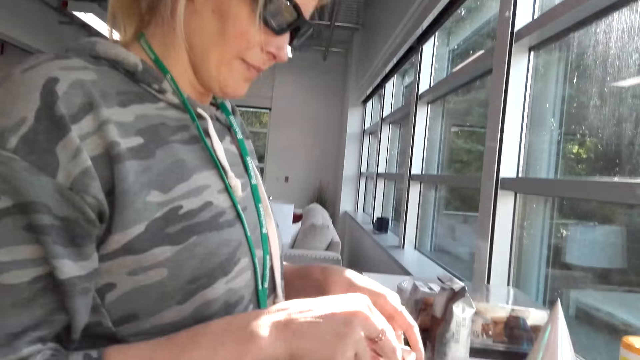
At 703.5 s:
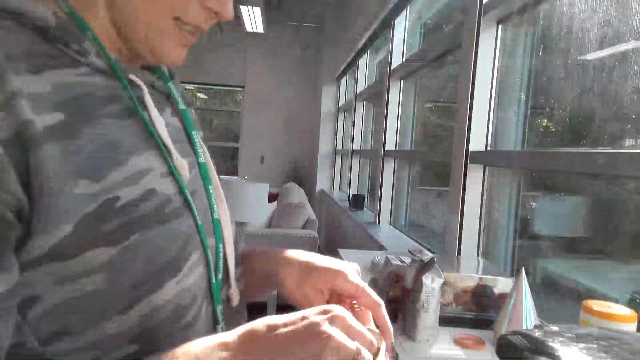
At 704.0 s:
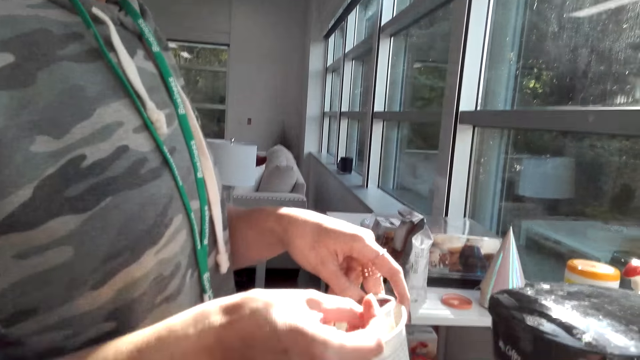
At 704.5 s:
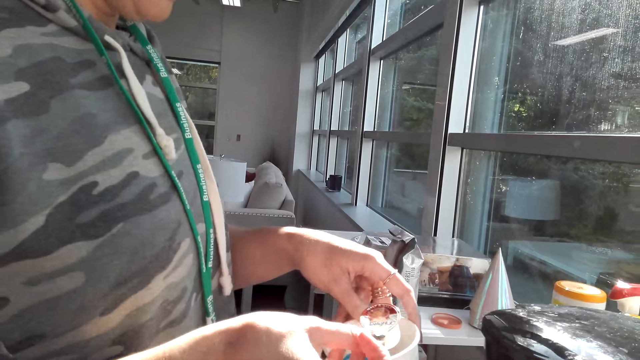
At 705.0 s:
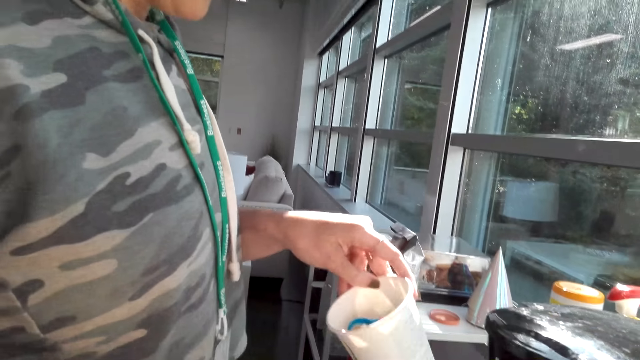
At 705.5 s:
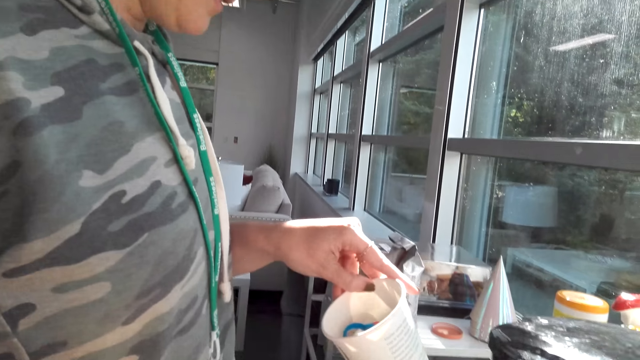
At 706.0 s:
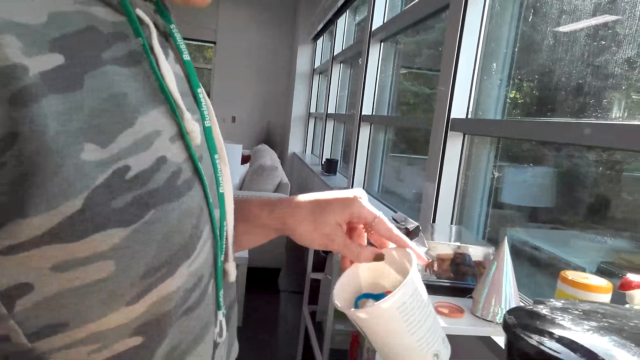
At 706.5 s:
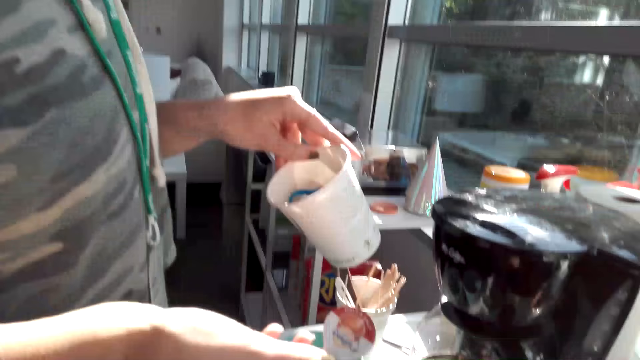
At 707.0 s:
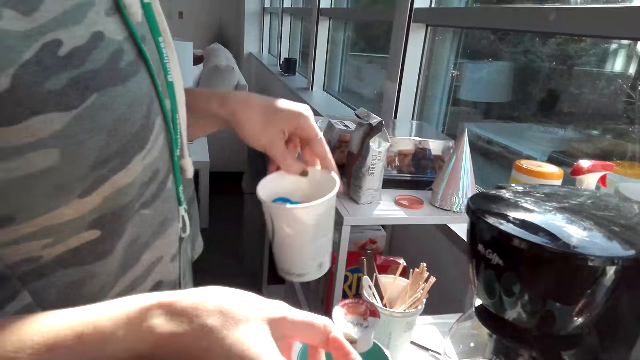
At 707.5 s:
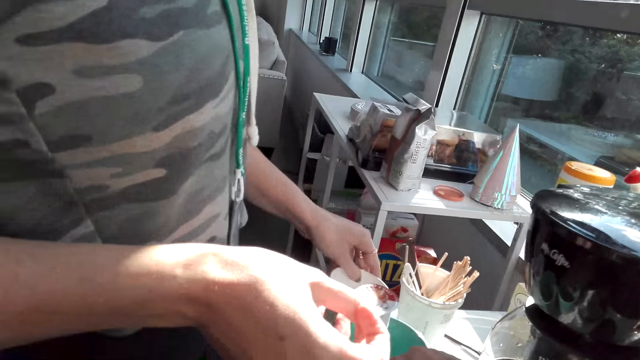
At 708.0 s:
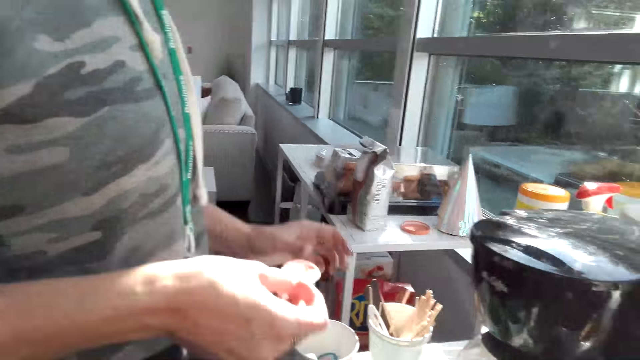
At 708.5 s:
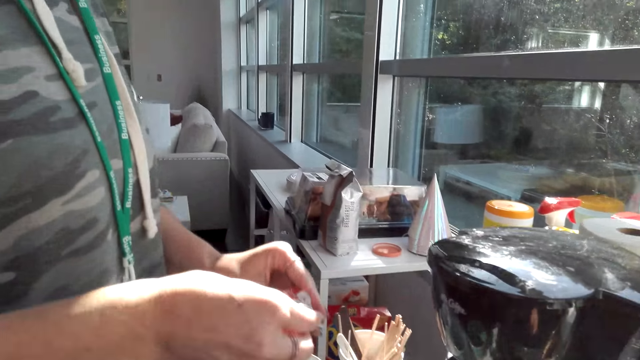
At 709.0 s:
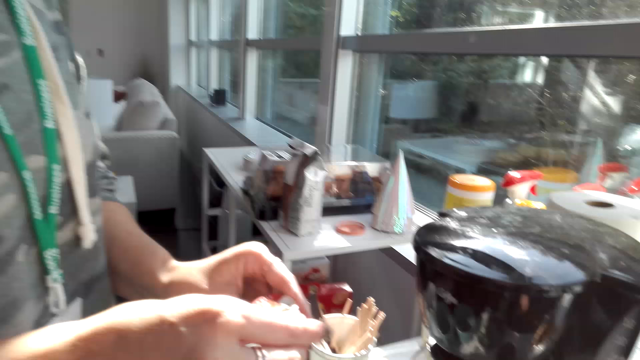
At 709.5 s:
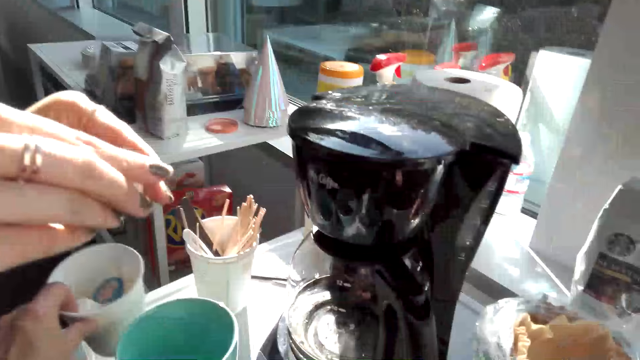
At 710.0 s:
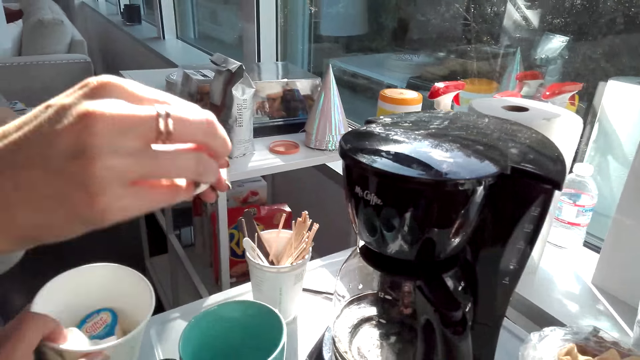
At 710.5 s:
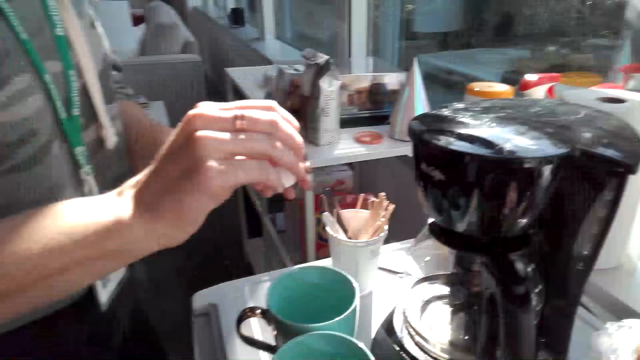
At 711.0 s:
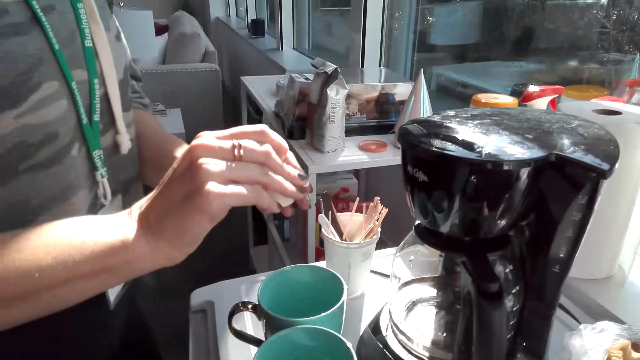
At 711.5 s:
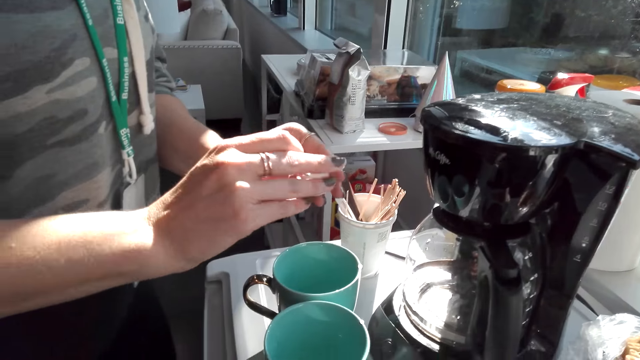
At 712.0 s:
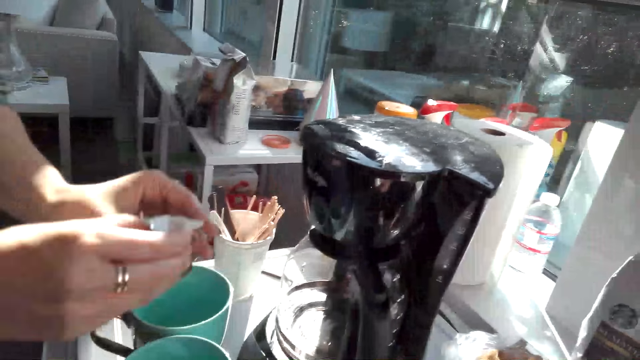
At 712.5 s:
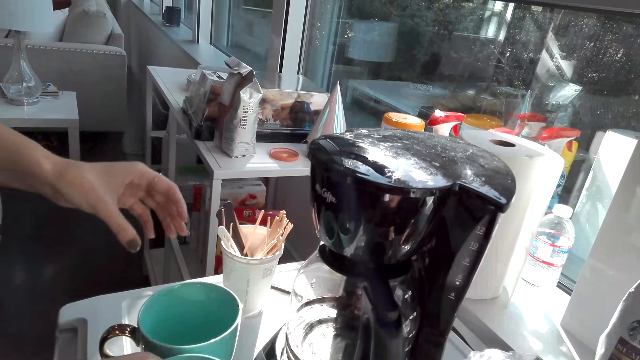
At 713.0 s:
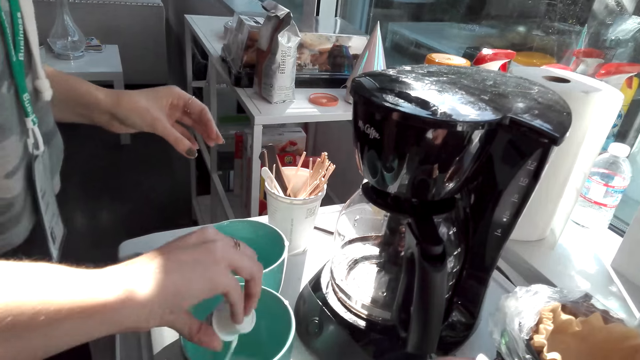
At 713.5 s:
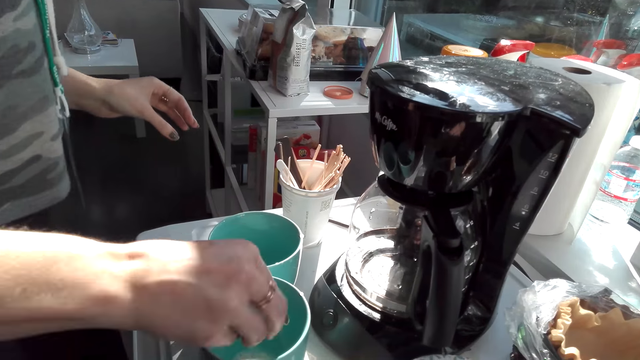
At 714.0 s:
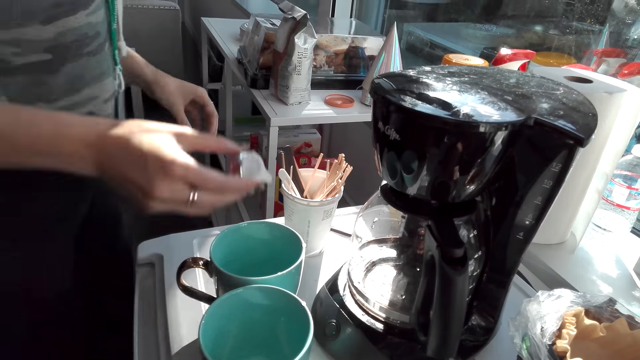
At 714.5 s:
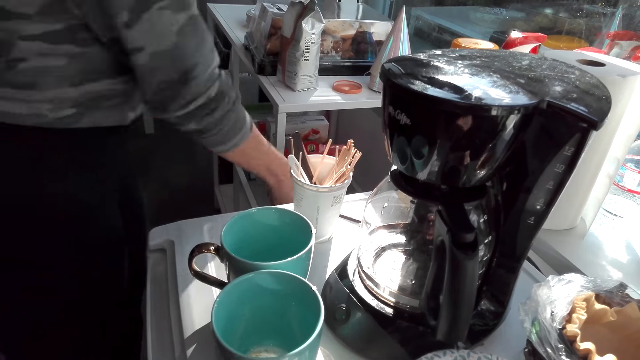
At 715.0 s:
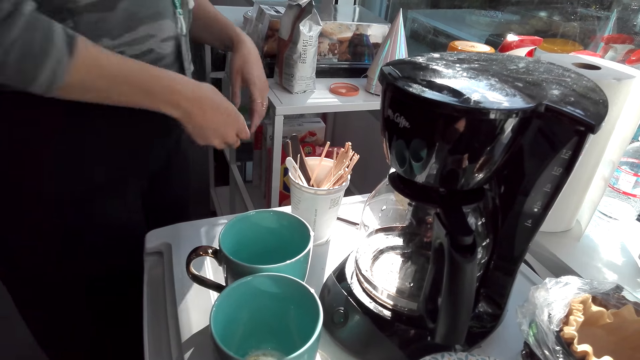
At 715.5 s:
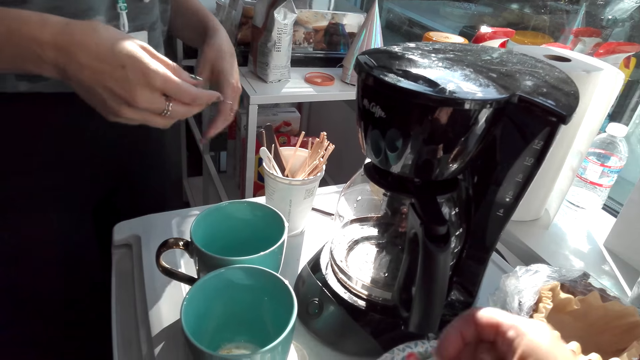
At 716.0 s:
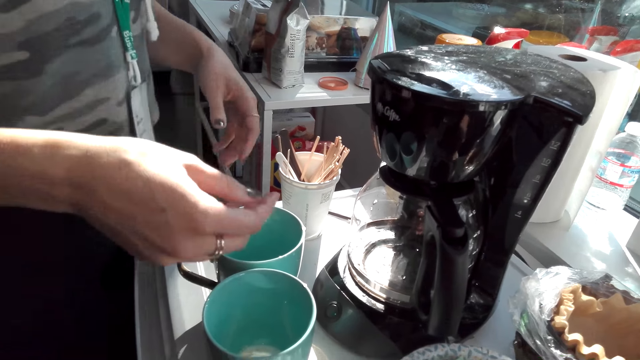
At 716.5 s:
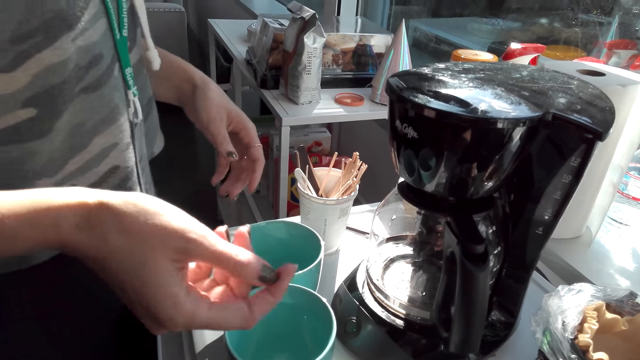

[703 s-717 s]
A person picks up a cup. The person picks up the cup again. The person talks with the camera wearer. The camera wearer picks up the cup. The person talks with the camera wearer. The person unseals the cream, pours the cream in the cup, and throws away the cream container.

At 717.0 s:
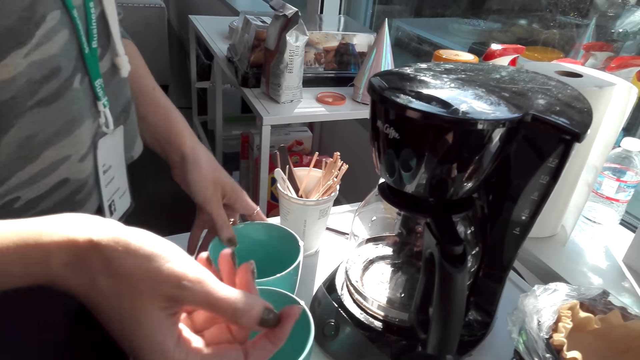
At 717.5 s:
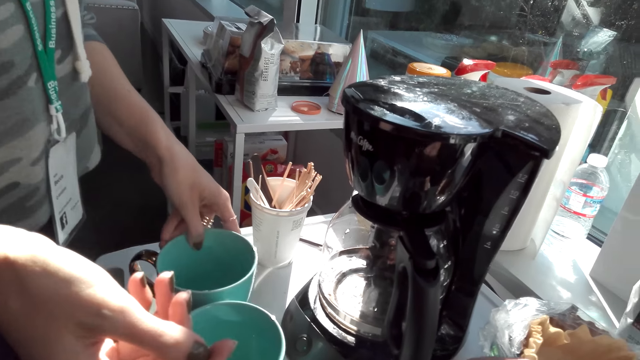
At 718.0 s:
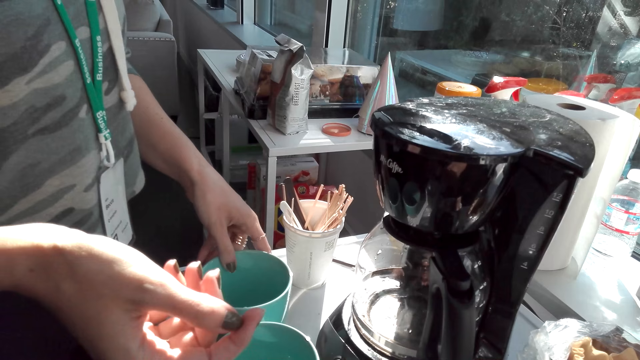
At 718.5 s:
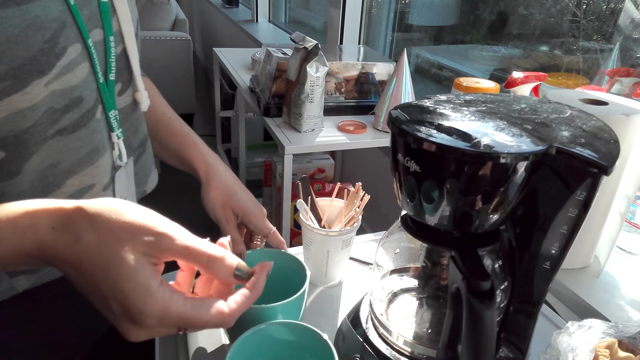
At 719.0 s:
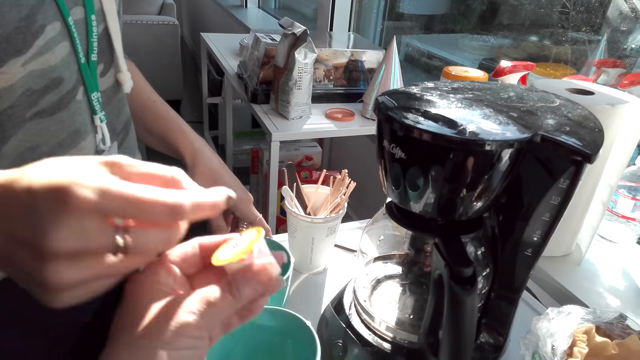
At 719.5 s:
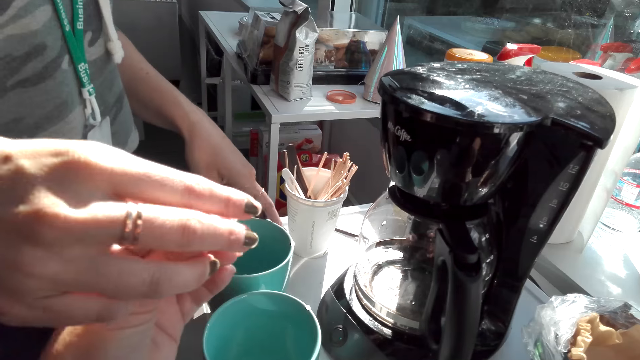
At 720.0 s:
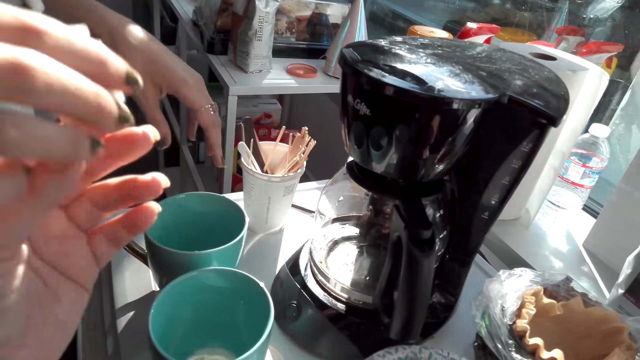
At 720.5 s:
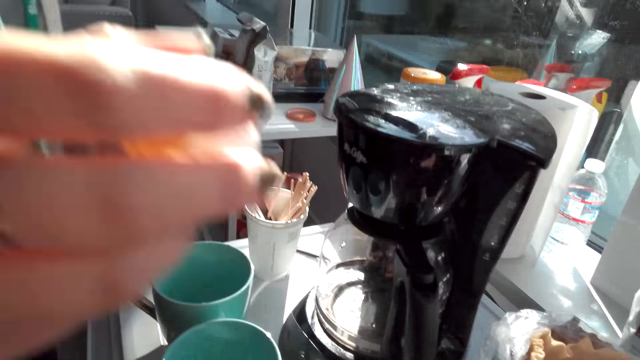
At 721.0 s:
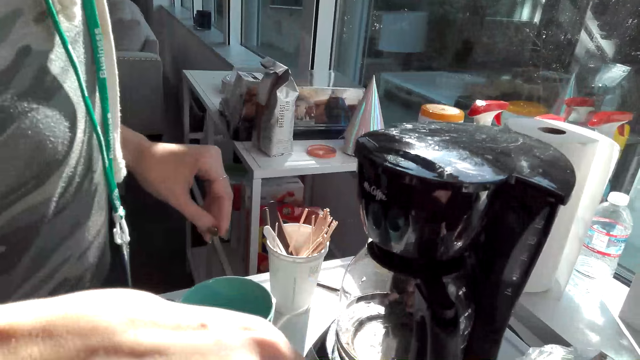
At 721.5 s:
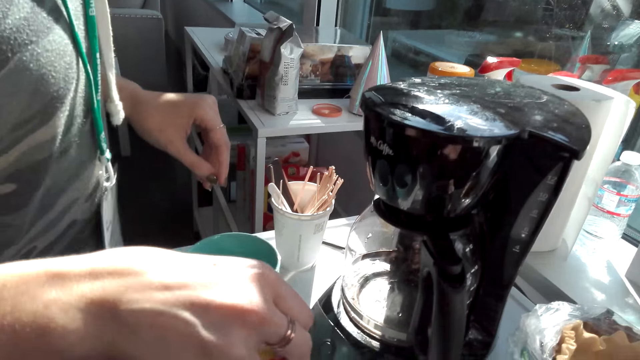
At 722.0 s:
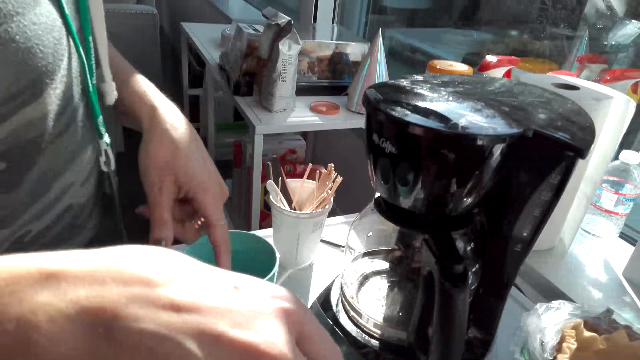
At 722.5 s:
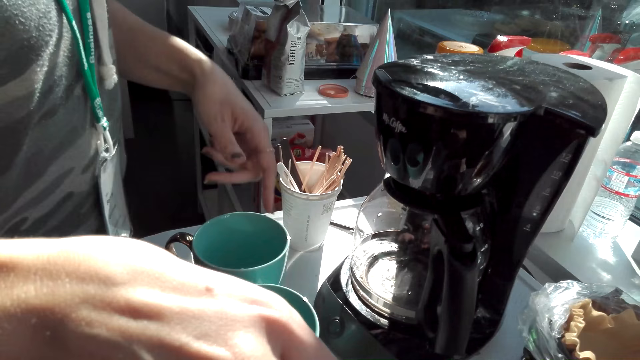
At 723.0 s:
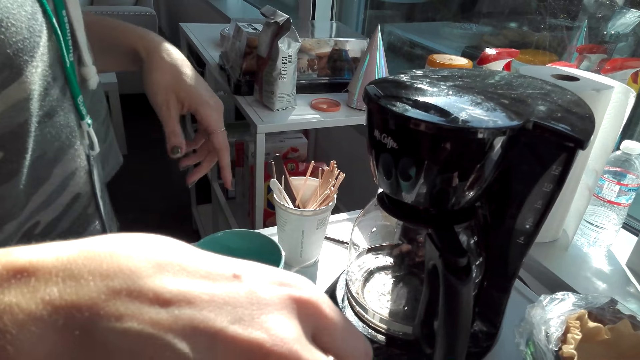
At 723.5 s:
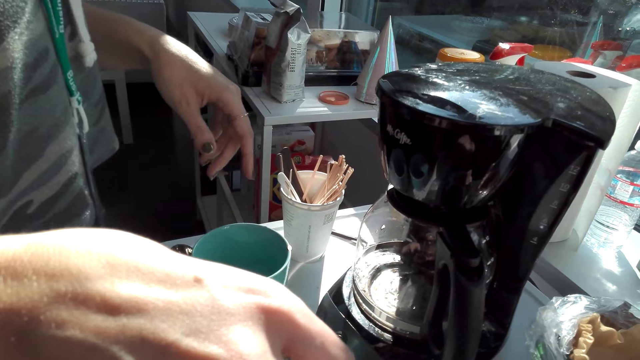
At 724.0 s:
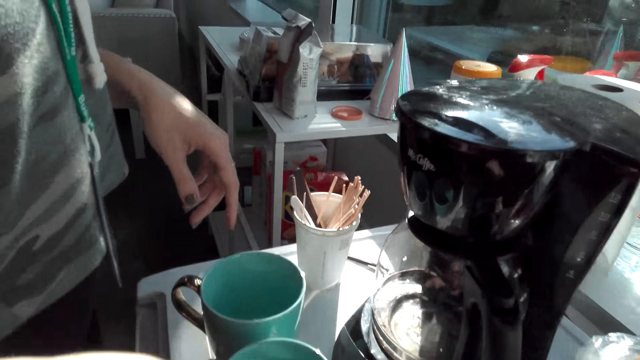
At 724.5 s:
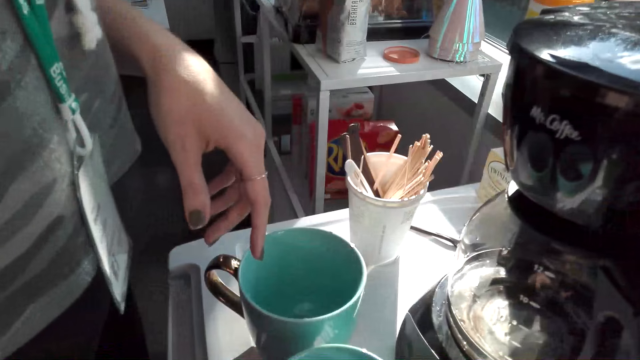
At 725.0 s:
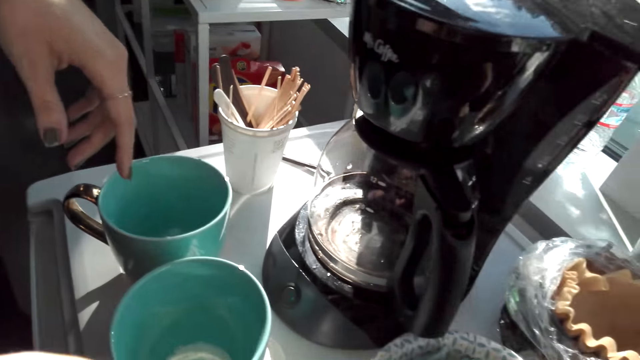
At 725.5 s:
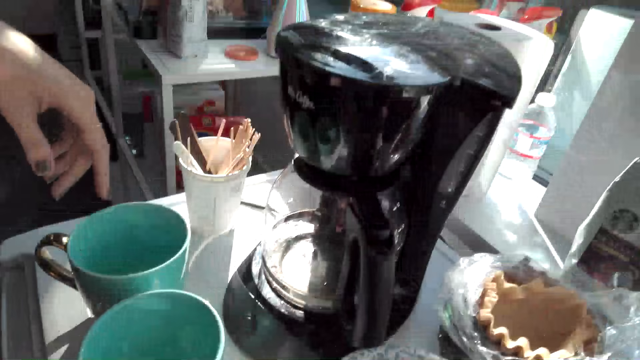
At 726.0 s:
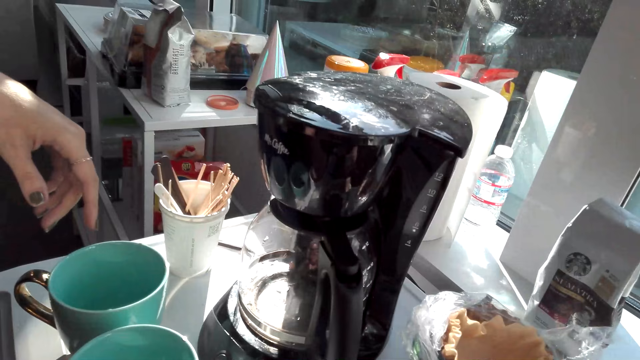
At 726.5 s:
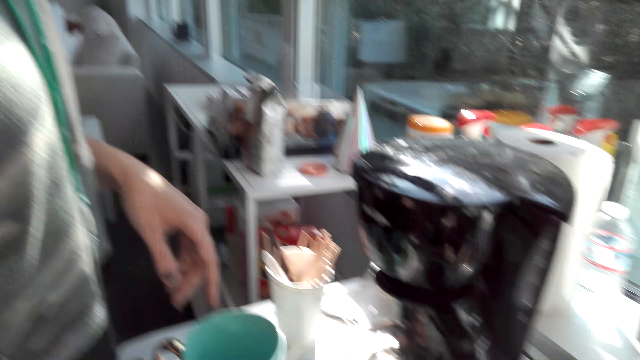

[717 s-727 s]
A person picks up a cup. The camera wearer gives the person cream. They talk with the person. The person talks with the camera wearer.
